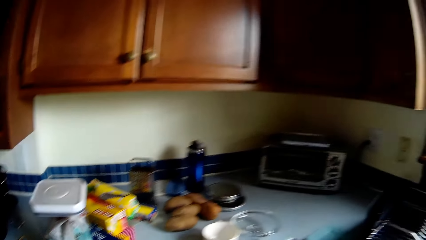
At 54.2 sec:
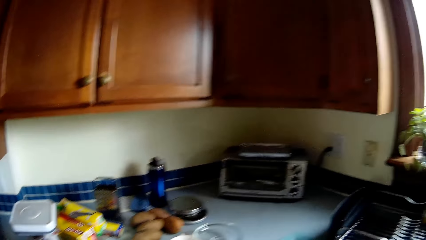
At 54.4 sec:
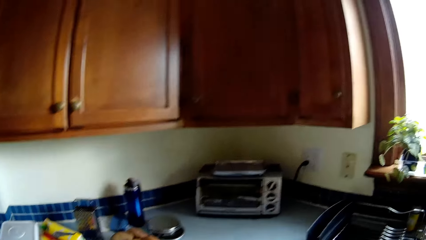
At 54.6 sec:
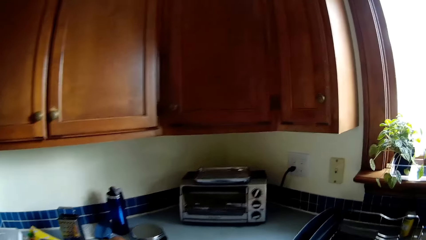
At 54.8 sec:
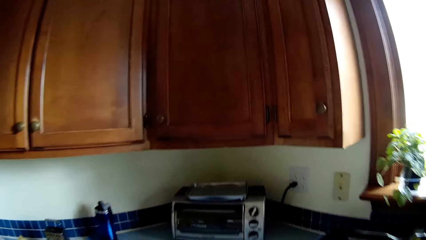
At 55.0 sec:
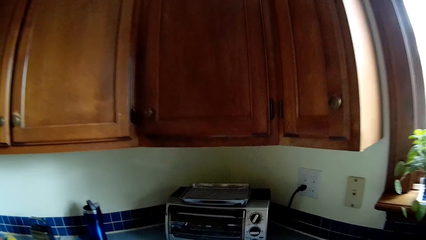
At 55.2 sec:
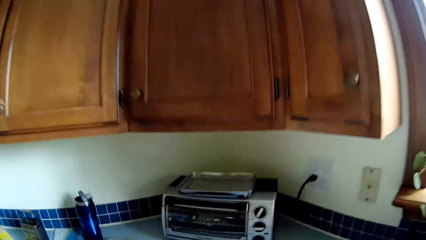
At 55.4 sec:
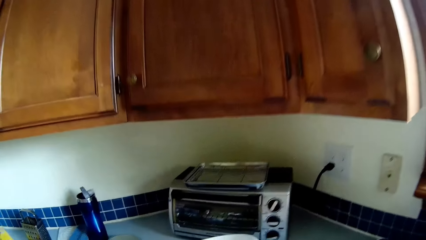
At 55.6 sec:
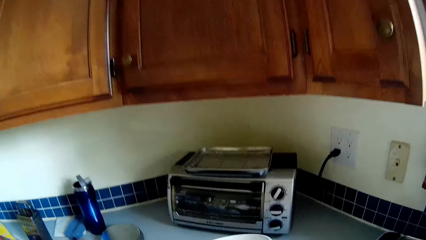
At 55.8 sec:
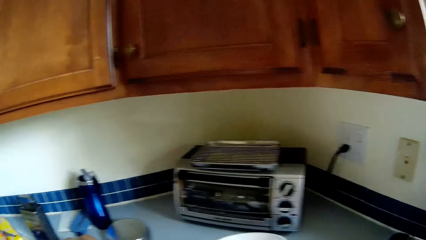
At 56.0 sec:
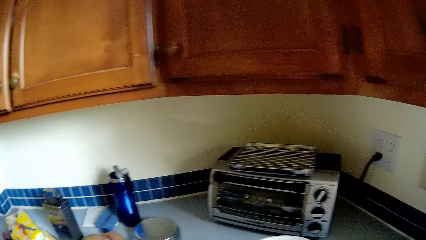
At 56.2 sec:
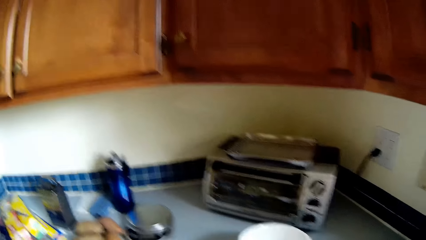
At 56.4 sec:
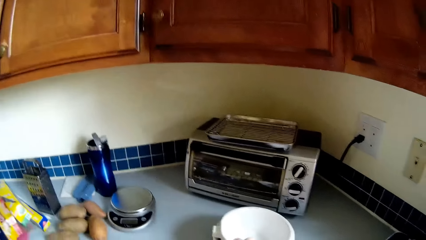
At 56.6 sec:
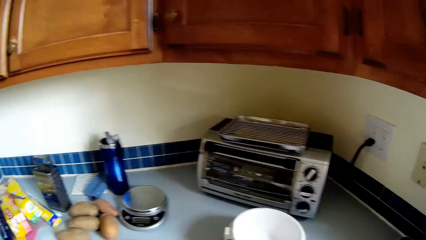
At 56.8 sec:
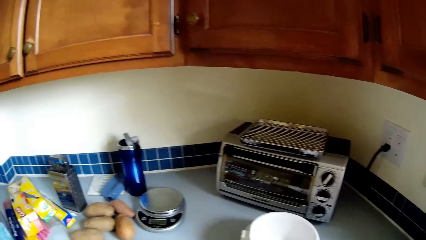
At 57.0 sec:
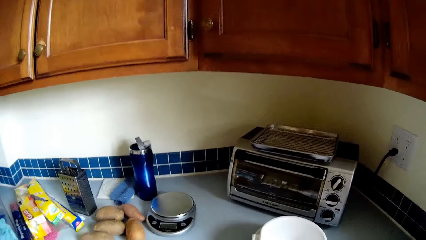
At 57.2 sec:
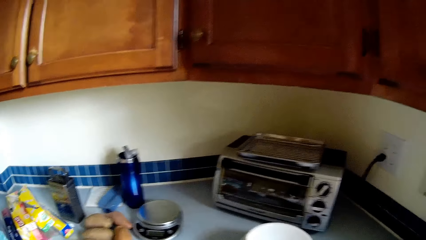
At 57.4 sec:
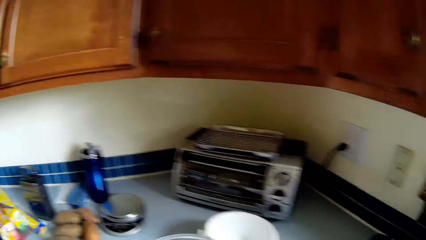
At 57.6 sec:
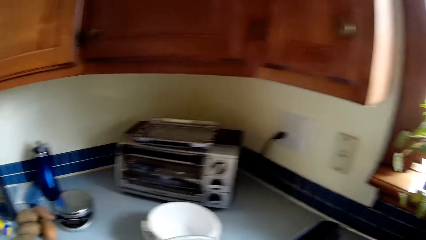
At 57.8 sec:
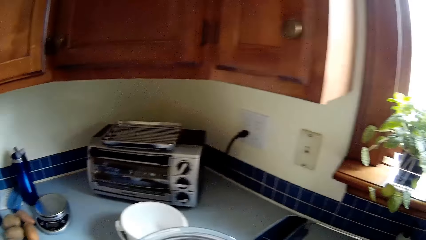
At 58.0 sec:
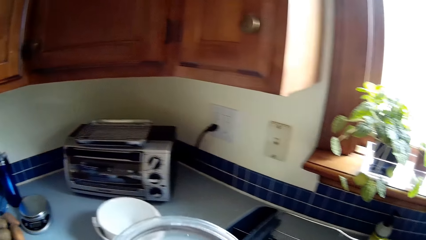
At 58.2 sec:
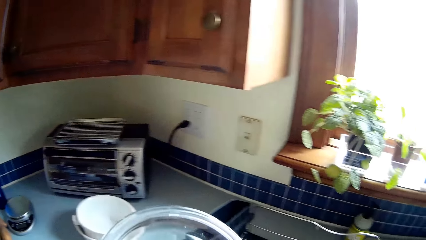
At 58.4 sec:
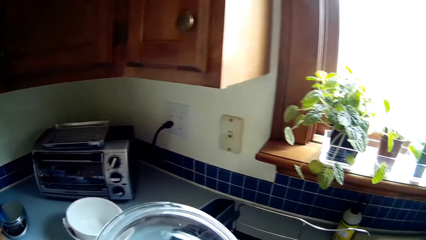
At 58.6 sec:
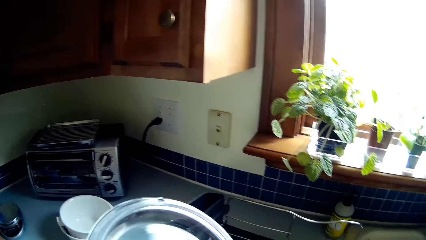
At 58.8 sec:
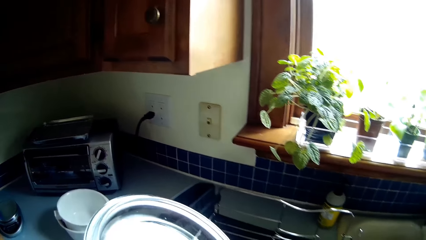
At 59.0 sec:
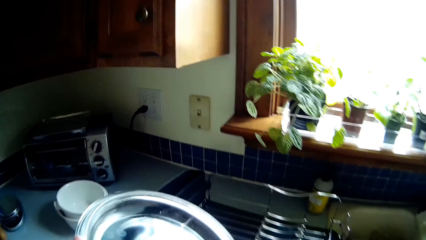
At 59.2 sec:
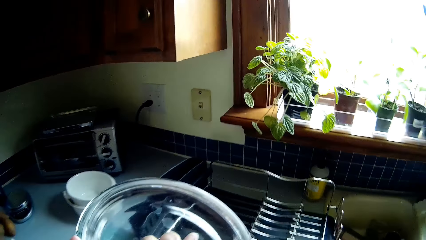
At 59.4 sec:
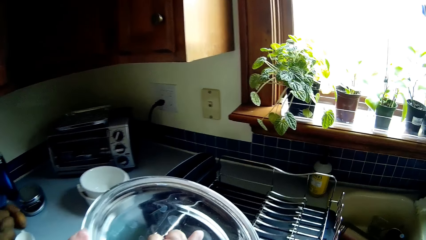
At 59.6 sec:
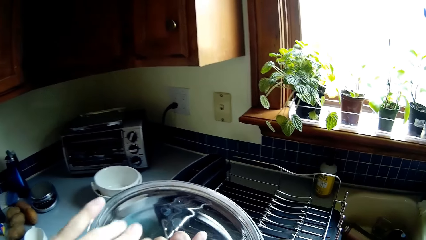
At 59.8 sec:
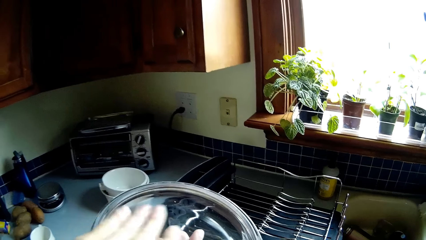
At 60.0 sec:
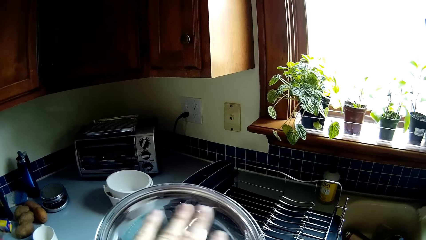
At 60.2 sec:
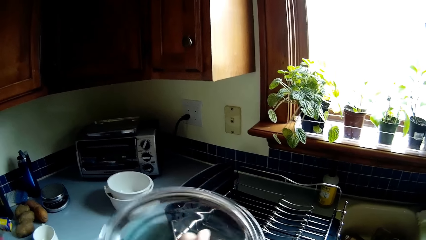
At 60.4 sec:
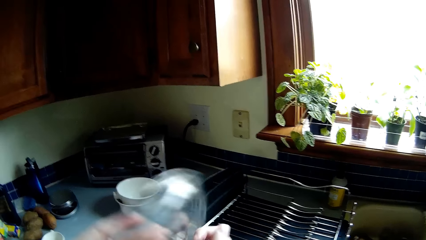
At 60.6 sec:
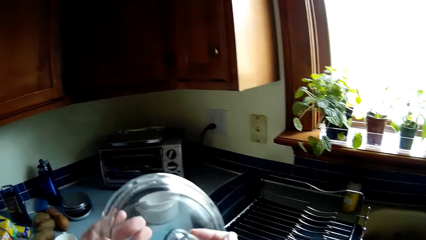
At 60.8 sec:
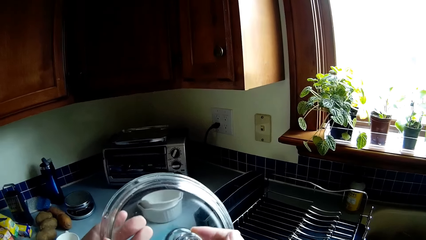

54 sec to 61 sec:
The camera wearer places bowls on the countertop with her right hand. She takes the lid of a bowl from the countertop with her left hand. She wipes the bottom of the lid with her left hand.

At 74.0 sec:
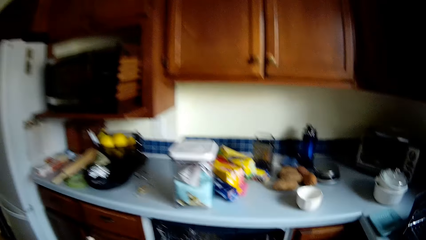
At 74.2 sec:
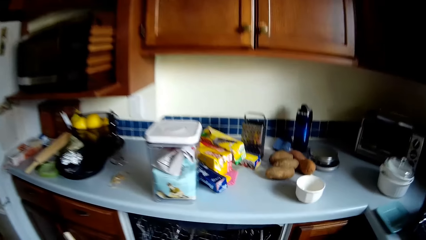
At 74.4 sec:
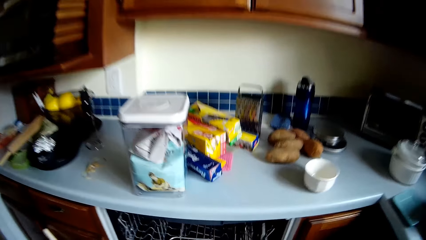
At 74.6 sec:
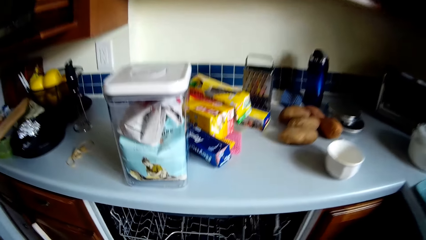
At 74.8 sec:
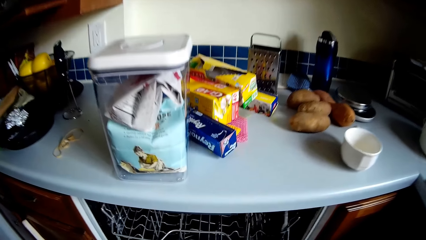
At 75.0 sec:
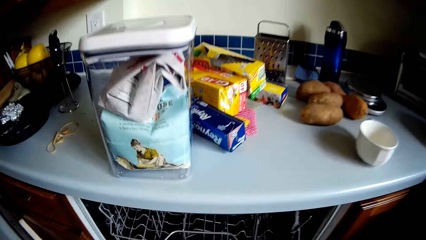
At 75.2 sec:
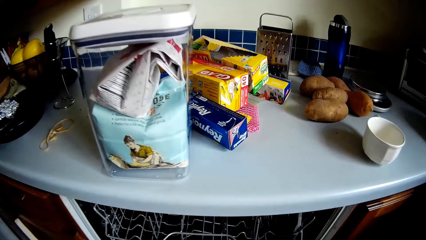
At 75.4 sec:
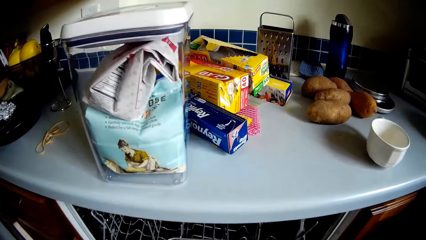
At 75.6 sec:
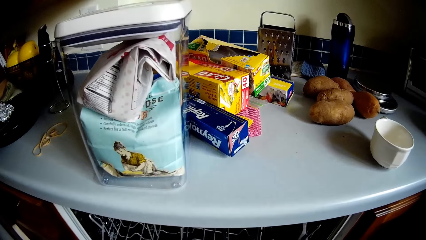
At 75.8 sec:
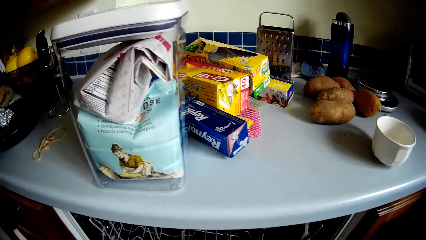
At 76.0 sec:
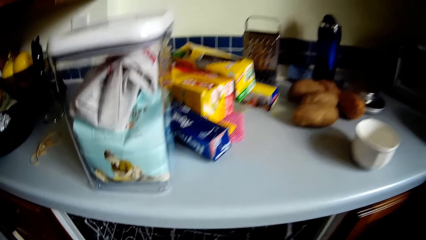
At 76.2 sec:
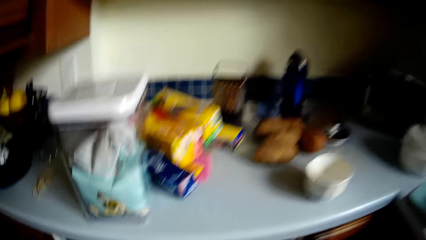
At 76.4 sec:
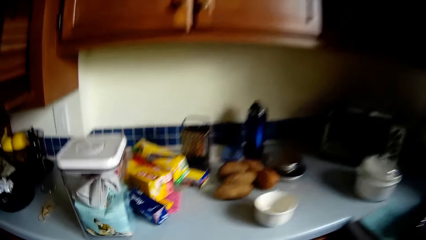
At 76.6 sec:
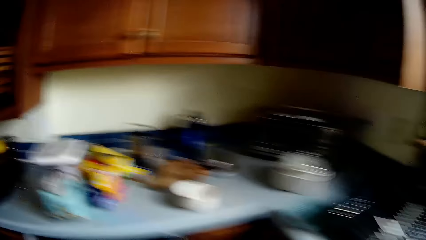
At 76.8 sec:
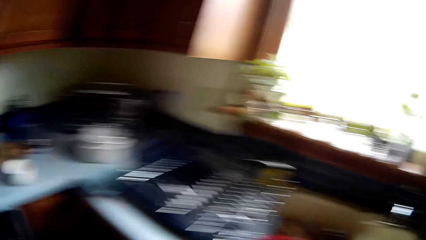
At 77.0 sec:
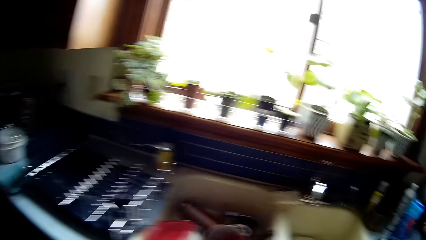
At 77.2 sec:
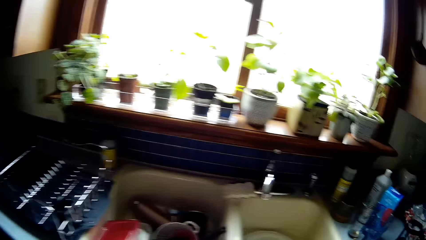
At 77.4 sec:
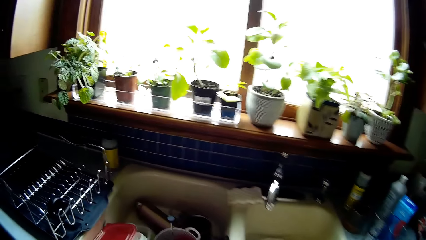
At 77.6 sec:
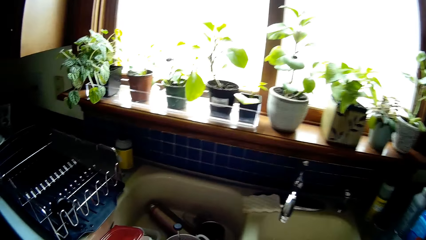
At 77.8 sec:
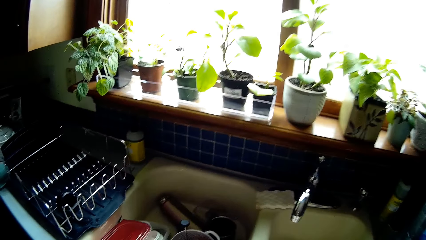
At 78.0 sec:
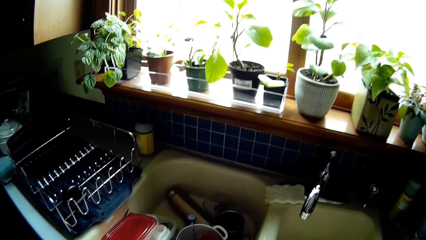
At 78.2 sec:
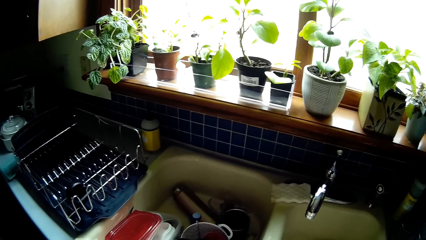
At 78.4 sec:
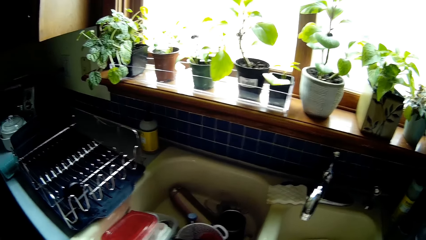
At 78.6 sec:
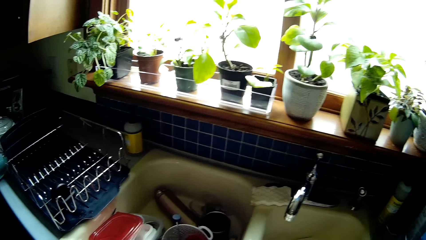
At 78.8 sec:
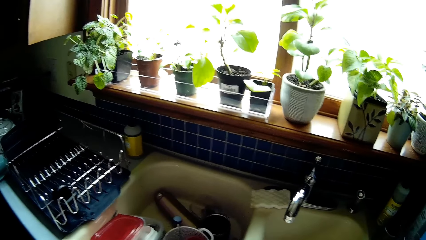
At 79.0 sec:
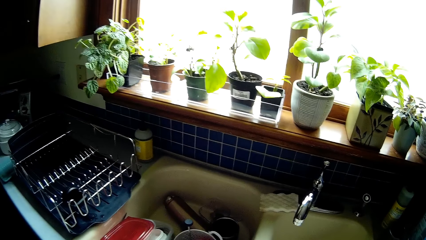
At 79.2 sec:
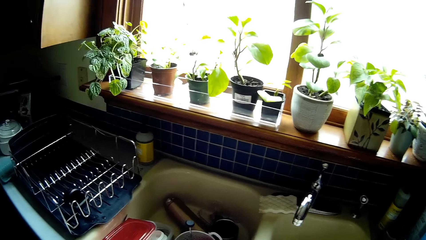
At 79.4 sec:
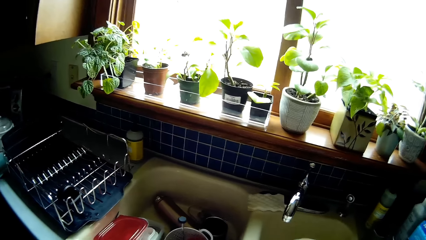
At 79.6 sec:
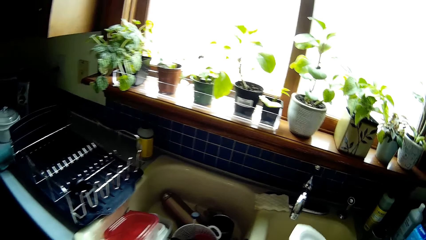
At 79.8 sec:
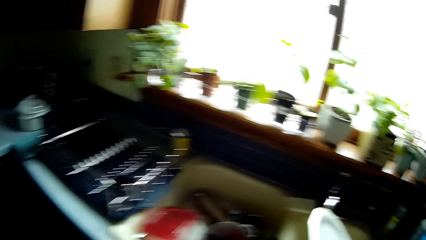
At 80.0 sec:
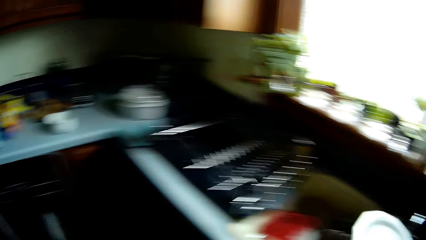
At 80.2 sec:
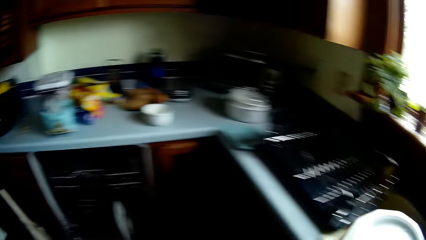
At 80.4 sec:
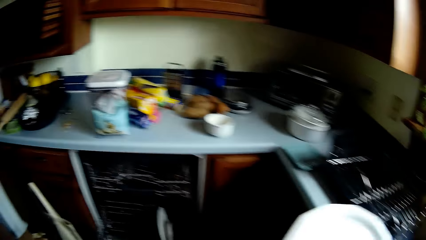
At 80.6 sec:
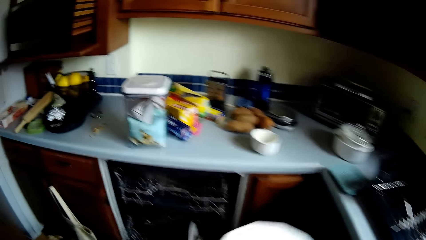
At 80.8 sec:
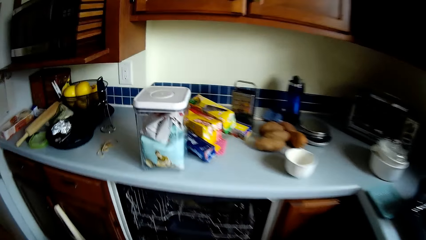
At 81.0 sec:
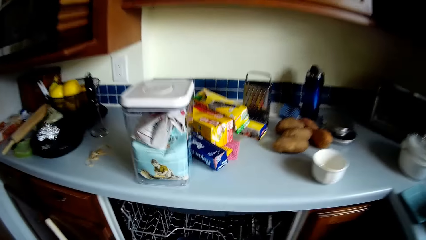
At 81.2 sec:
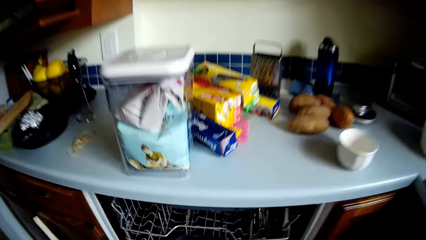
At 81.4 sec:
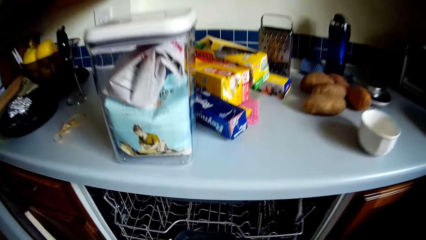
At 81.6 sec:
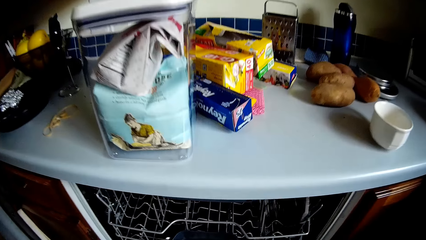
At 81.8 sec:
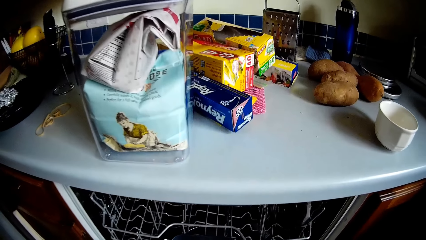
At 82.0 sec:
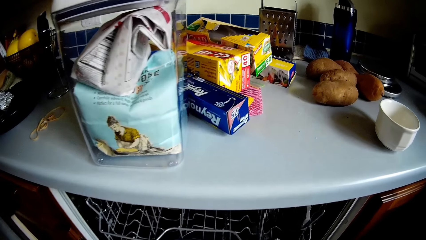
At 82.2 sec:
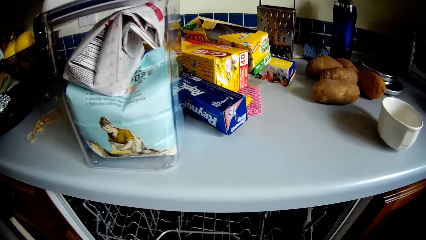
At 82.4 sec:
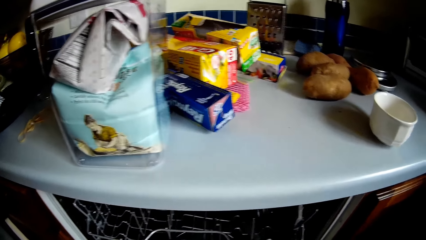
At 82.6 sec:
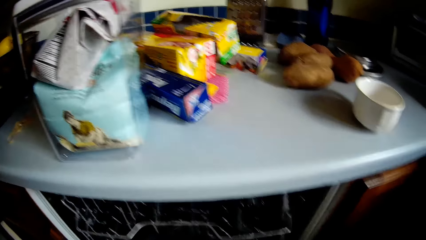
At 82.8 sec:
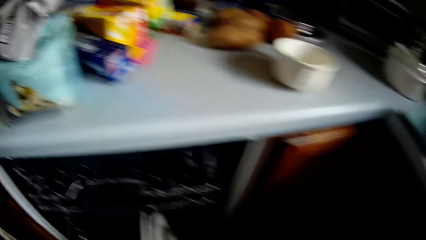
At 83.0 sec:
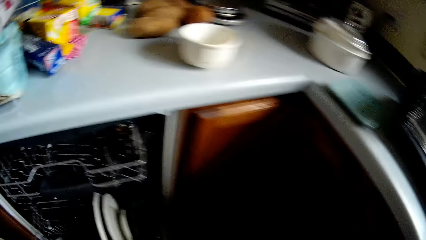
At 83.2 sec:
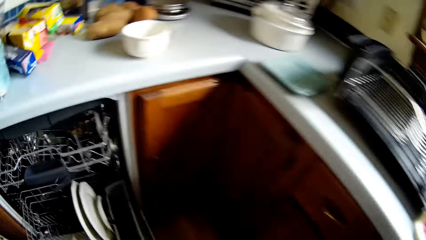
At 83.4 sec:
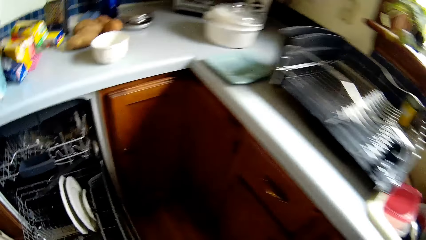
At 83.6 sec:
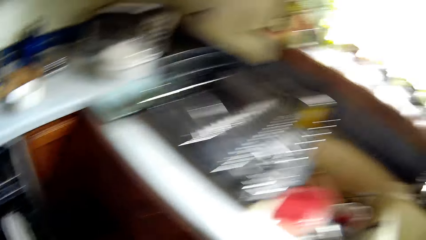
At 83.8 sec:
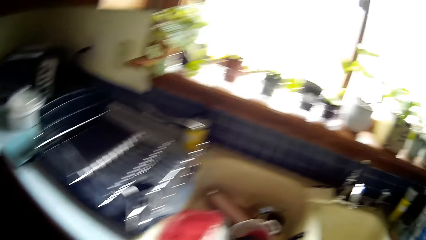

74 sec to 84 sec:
The camera wearer walks towards the dish drawer. She bends down. She moves towards the sink. She takes a plate from the sink with her right hand. She puts the plate inside the drawer.
